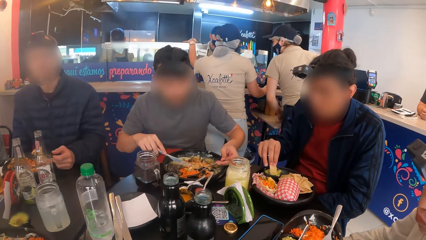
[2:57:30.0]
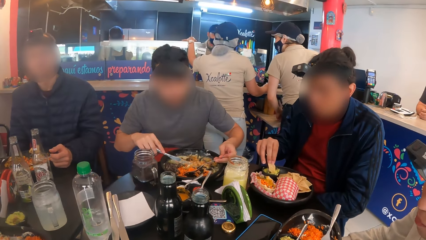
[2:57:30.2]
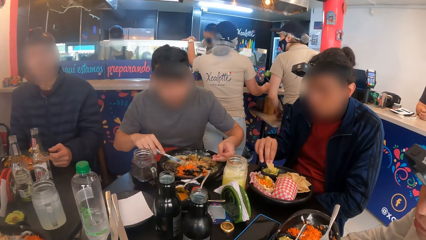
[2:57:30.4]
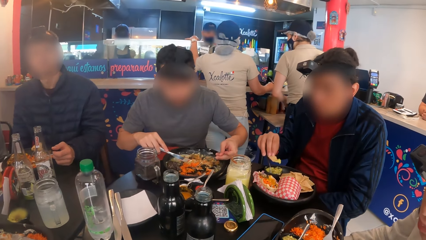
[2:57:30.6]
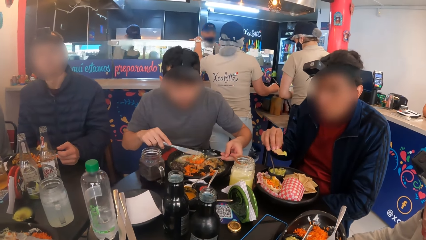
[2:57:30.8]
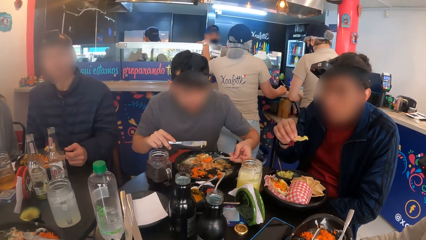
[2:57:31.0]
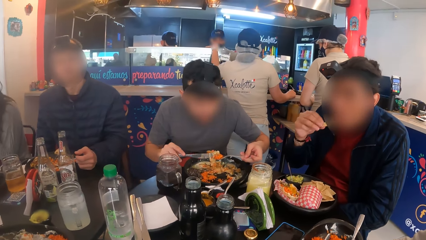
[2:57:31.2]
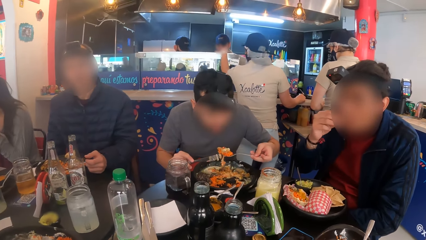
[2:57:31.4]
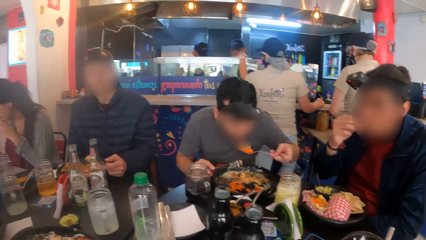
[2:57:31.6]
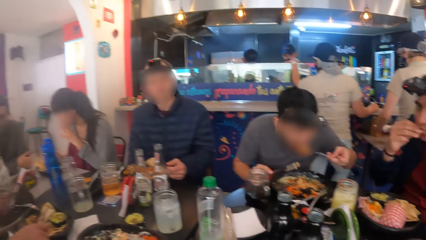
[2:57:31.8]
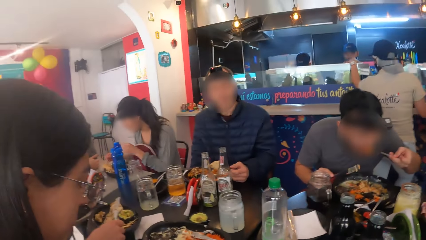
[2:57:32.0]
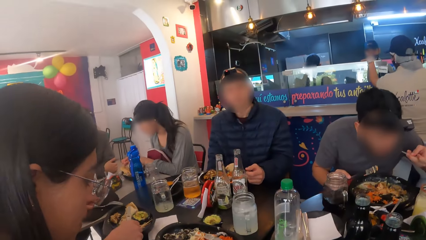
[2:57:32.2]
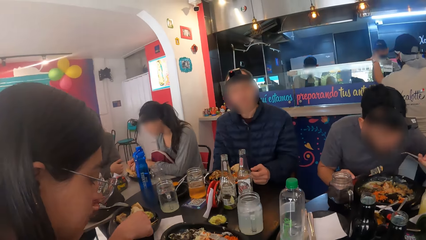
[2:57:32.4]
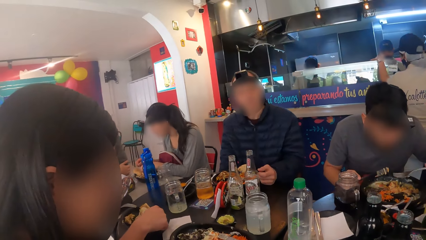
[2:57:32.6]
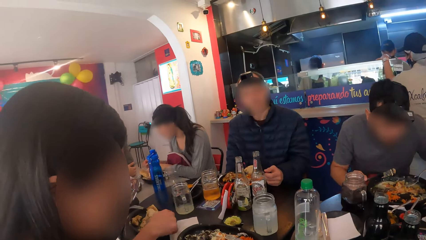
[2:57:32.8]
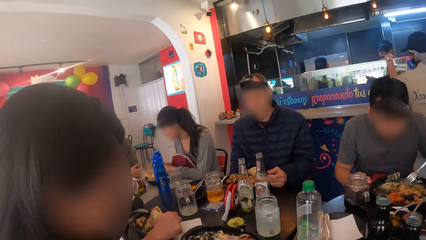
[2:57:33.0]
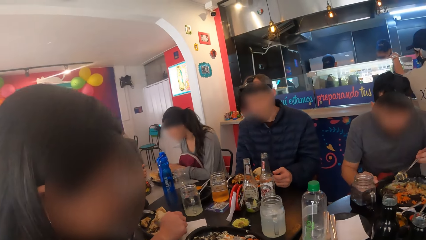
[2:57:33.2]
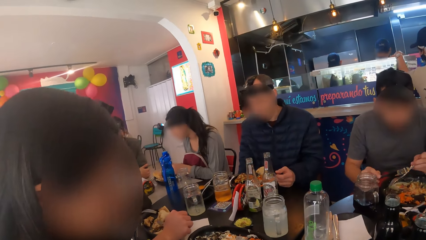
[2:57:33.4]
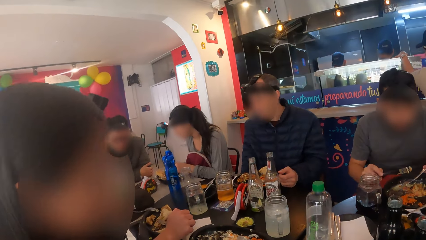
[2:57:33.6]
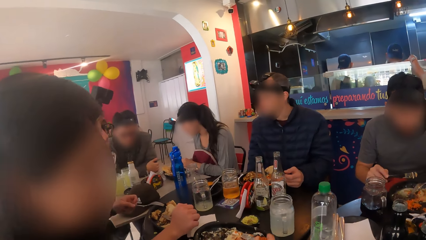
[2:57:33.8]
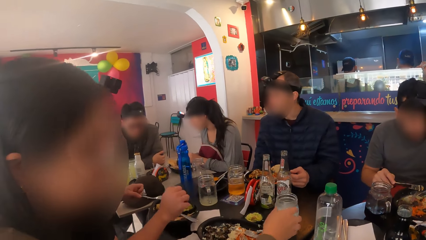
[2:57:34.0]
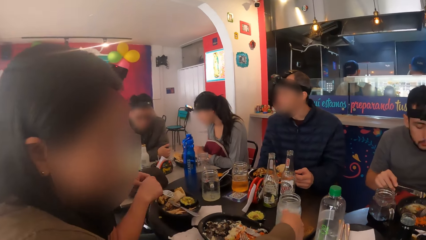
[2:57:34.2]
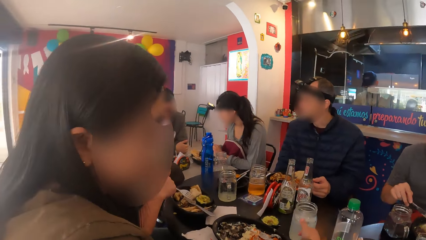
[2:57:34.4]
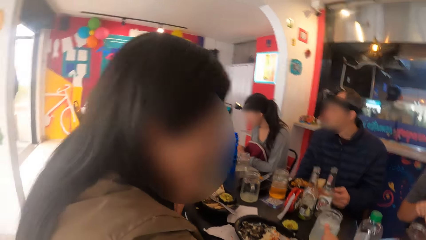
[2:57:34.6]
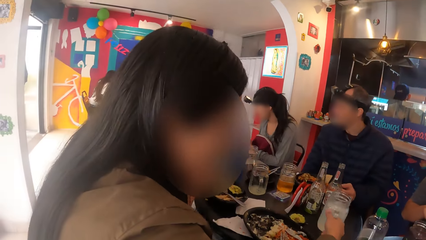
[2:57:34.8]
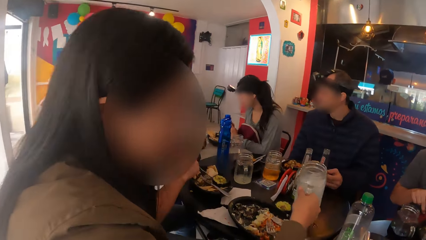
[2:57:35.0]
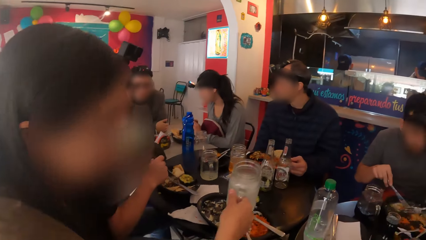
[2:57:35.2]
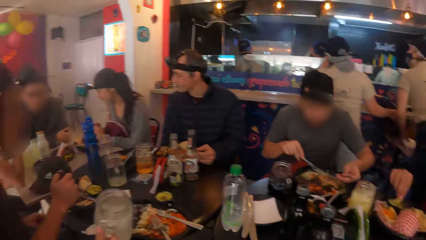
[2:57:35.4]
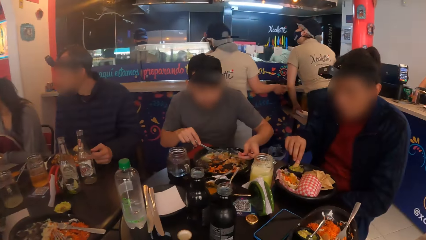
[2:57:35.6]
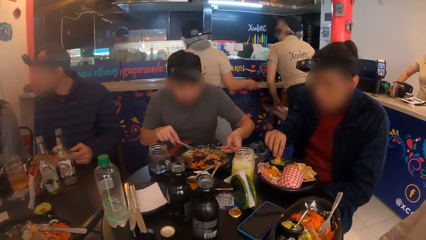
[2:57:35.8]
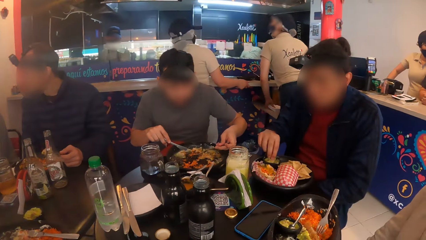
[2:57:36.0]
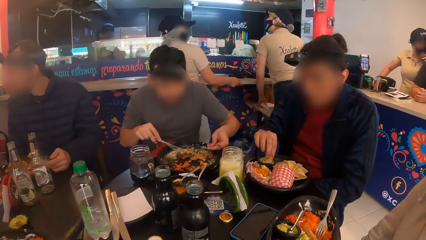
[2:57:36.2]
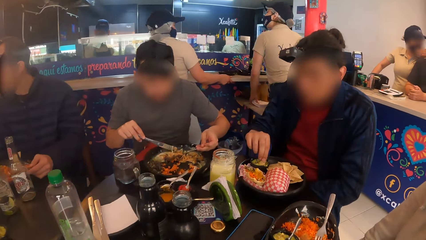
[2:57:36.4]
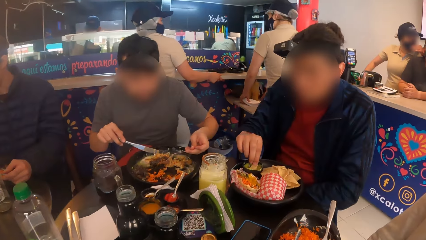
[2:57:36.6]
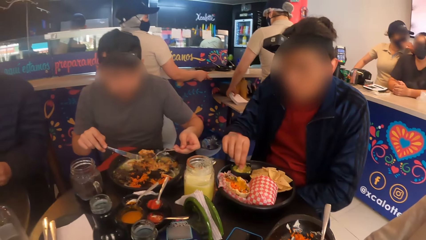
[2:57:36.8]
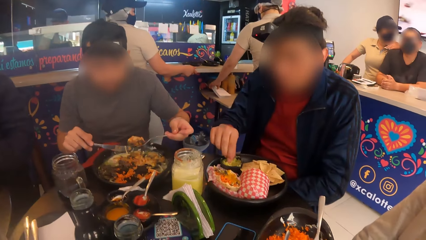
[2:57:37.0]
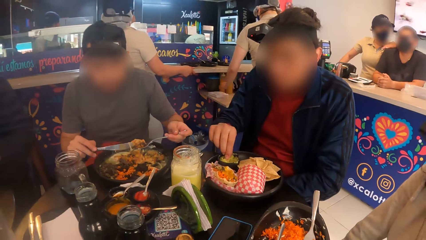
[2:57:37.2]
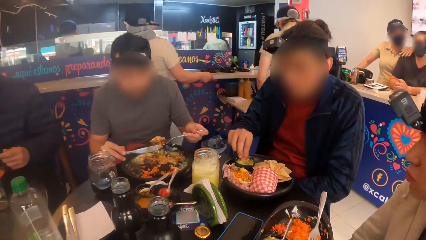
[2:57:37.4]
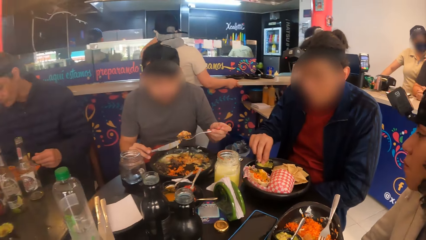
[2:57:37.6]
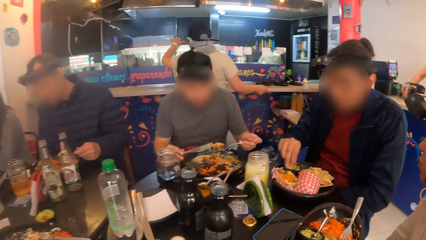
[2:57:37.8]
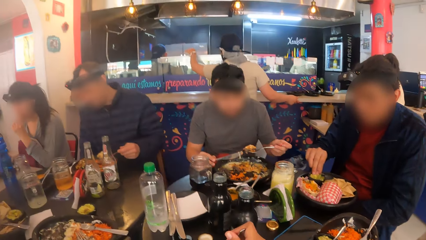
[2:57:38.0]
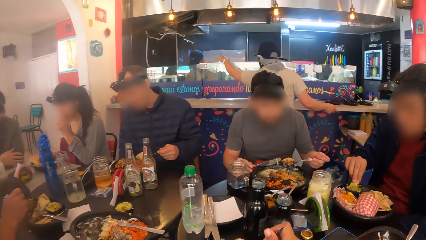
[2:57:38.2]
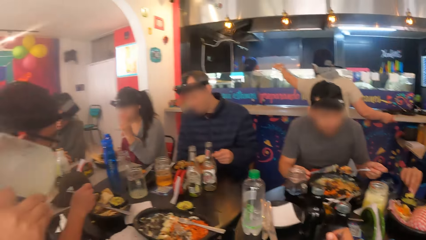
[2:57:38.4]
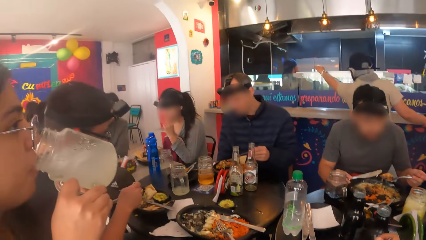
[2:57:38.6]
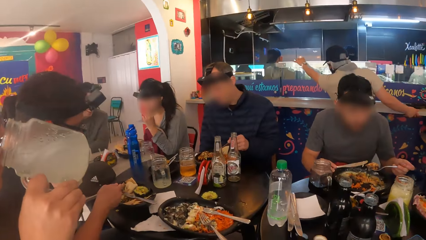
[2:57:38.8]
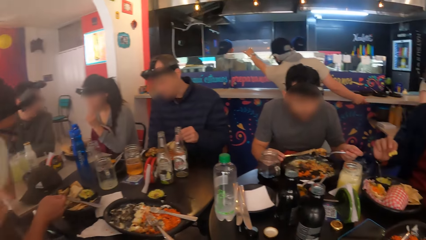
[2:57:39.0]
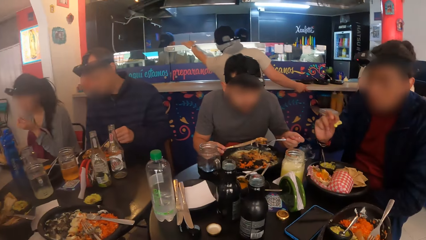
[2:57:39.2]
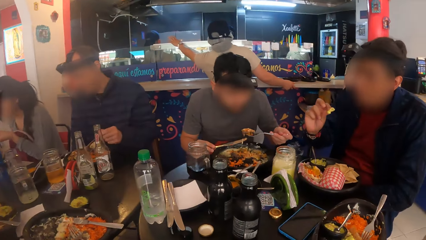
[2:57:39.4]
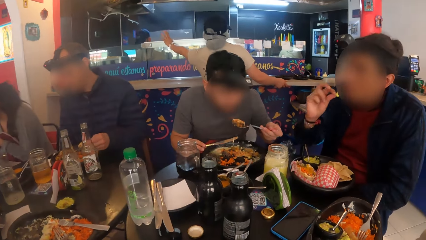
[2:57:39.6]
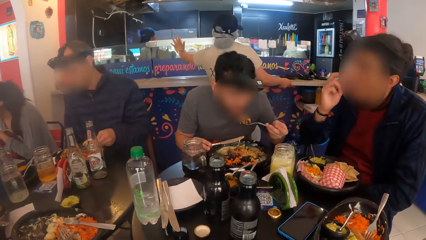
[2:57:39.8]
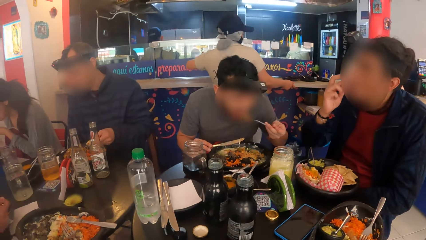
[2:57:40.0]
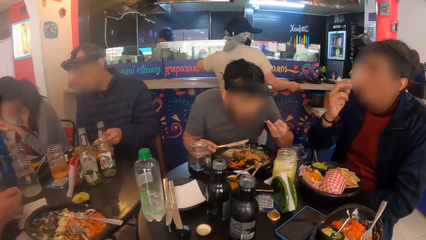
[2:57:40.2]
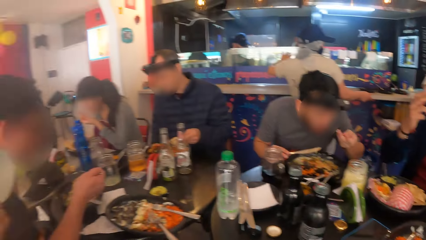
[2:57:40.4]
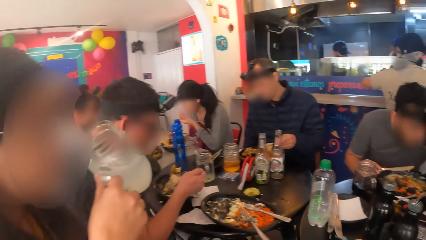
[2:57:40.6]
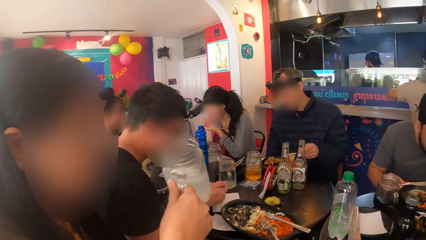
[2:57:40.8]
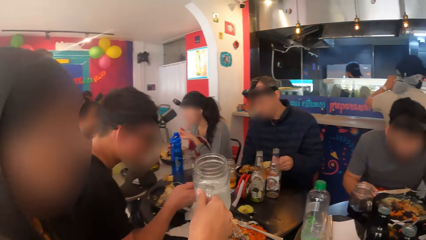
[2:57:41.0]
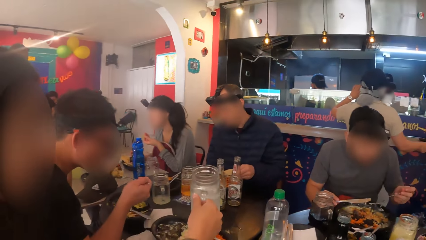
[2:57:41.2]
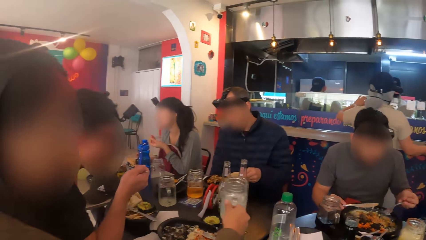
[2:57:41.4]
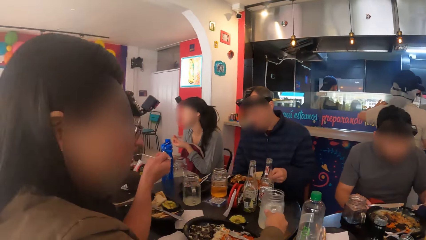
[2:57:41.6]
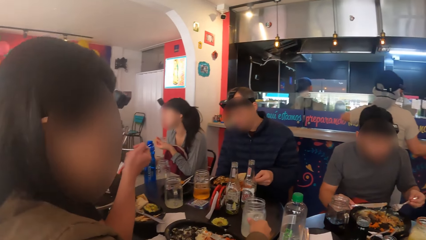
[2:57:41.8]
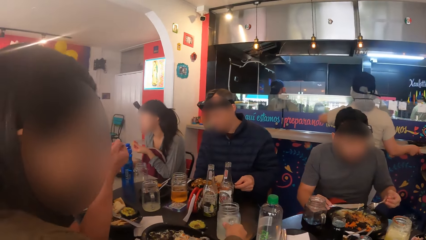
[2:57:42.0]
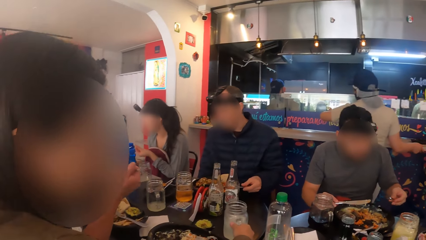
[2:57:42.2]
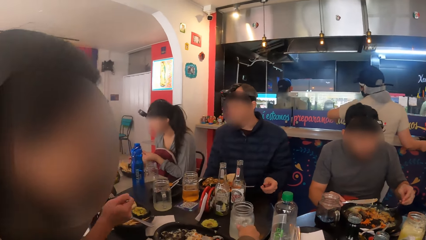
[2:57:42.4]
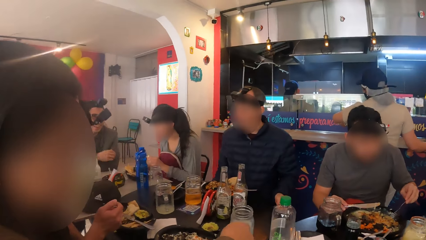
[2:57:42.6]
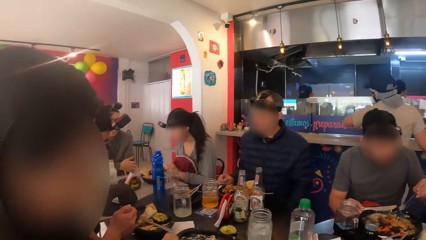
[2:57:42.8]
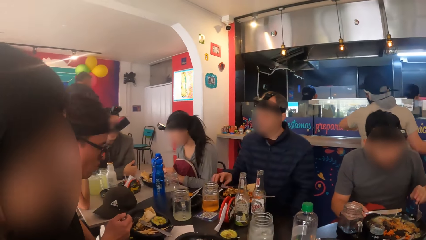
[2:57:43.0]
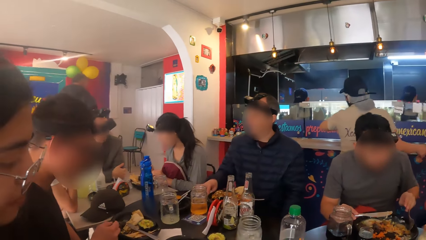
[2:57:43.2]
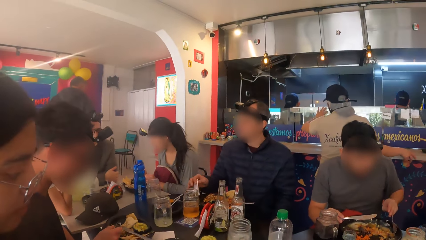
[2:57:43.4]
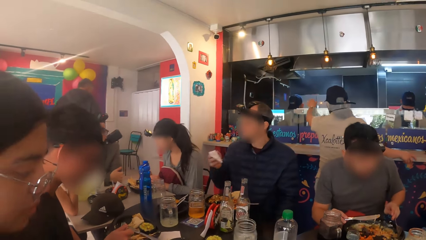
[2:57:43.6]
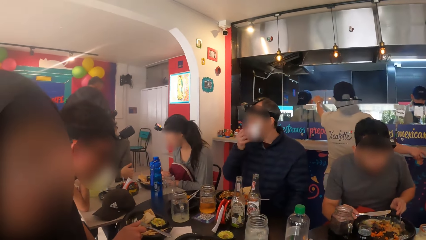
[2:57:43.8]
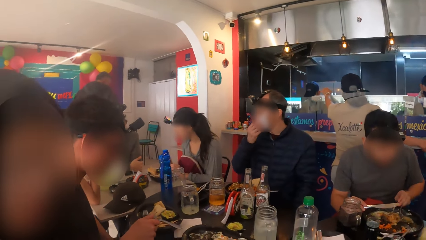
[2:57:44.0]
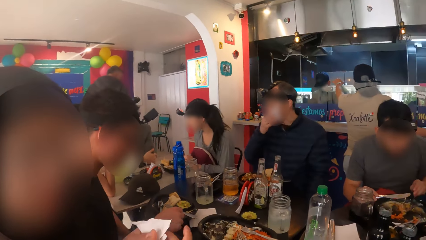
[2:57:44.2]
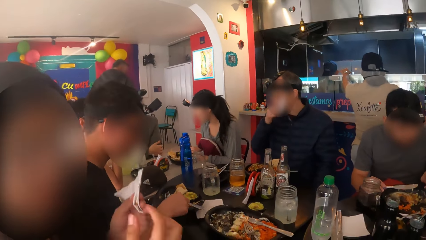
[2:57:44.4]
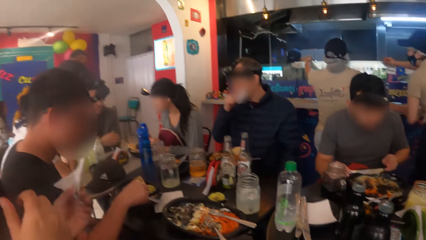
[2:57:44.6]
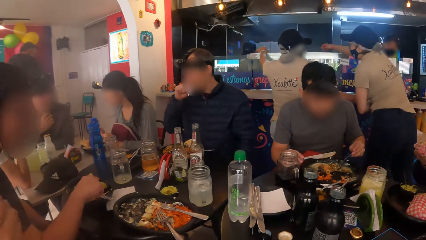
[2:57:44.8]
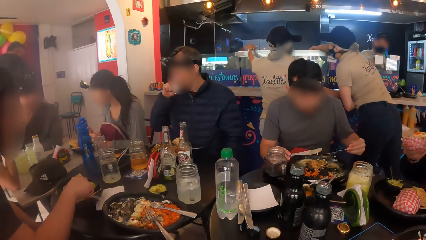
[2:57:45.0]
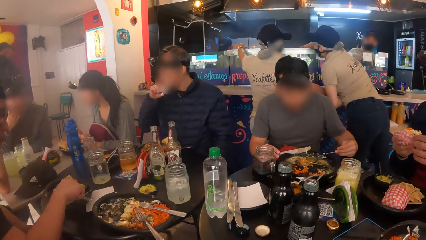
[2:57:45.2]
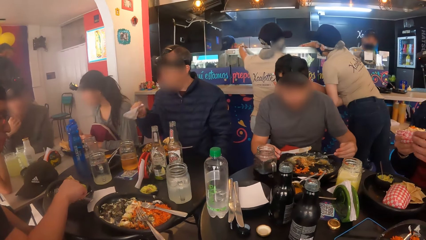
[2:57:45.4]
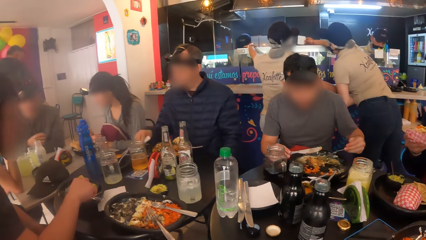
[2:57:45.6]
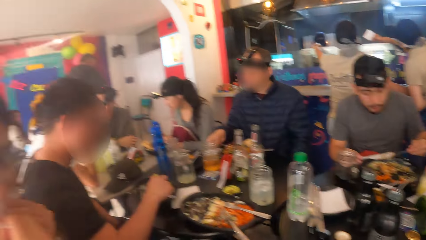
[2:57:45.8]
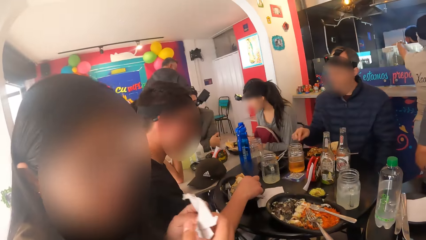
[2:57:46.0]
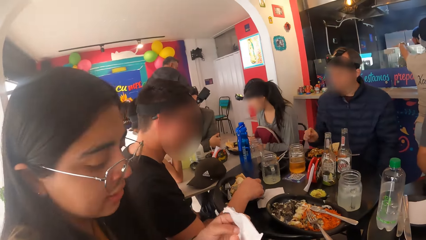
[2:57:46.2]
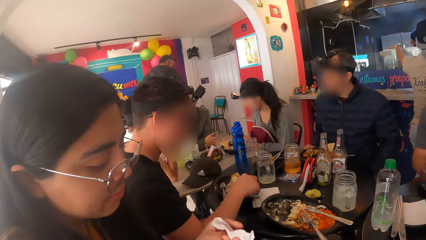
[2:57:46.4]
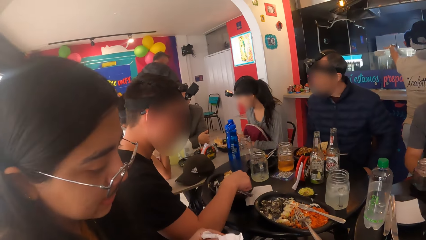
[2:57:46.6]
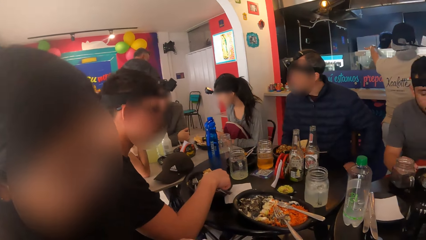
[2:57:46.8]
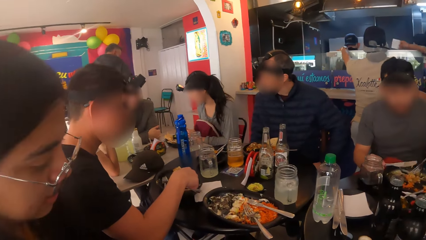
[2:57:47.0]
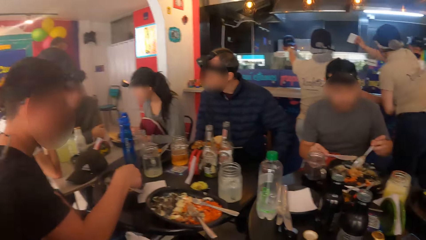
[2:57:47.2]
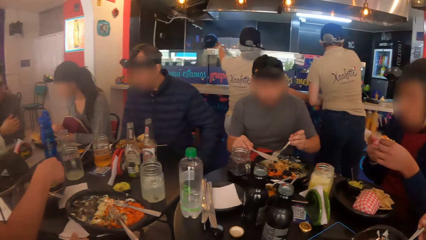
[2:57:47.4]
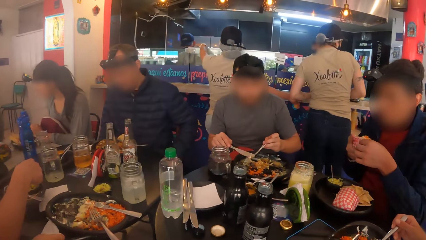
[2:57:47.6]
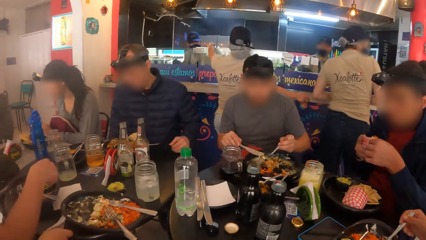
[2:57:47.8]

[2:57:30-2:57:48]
A woman picks up the cup of drink from the table with her right hand, drinks from the cup in her right hand, and drops the cup of drink on the table with her right hand. A man picks up the tissue paper from the table with his right hand and cleans his mouth with the tissue paper in his right hand. The woman interacts with the camera wearer. The woman cleans her mouth with the tissue paper in her left hand.
